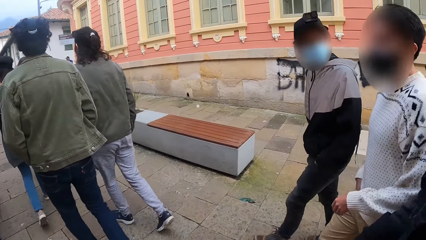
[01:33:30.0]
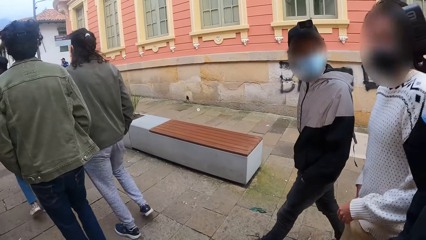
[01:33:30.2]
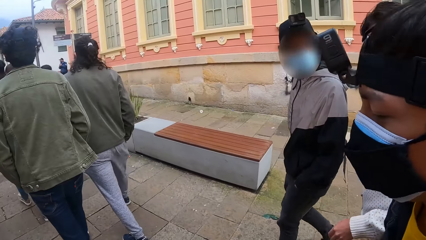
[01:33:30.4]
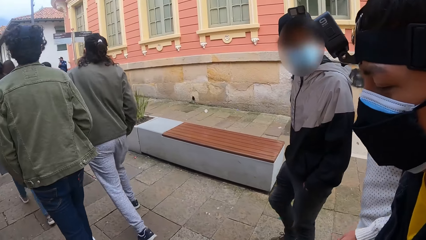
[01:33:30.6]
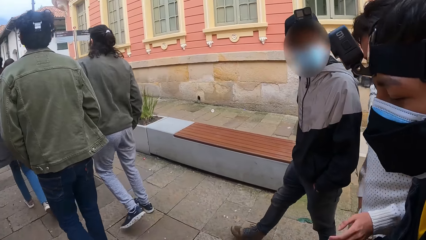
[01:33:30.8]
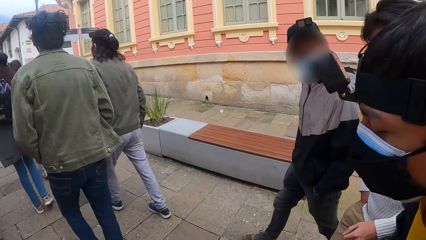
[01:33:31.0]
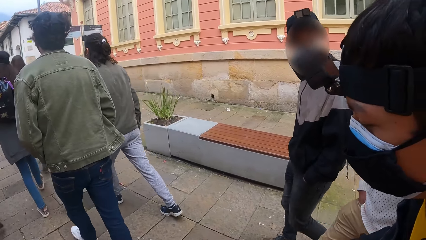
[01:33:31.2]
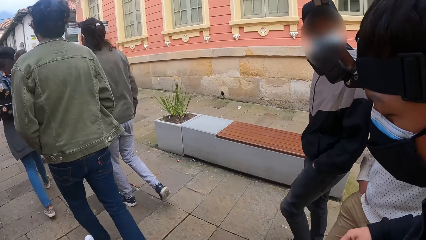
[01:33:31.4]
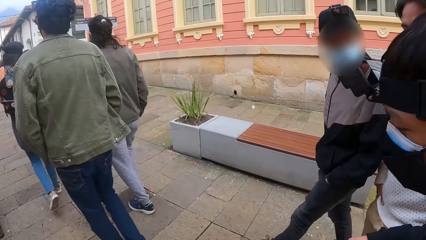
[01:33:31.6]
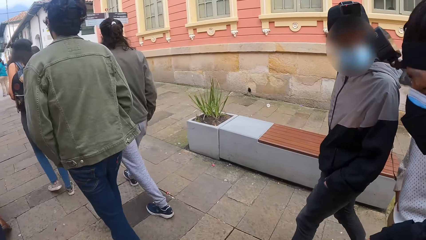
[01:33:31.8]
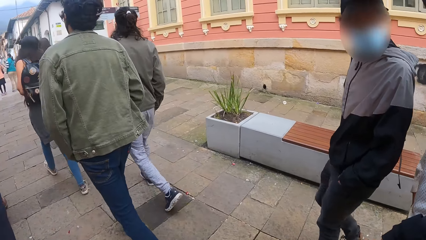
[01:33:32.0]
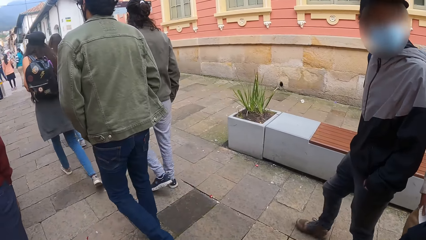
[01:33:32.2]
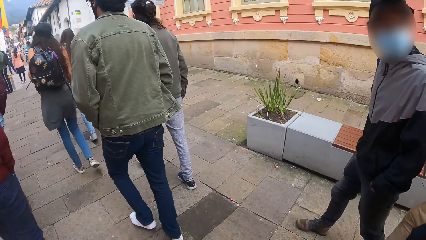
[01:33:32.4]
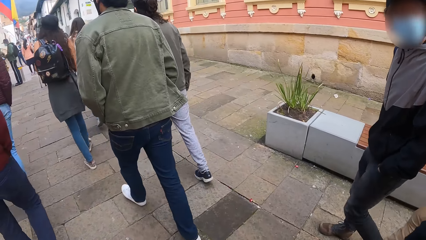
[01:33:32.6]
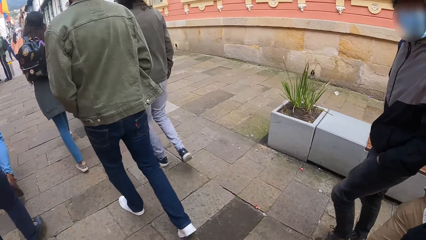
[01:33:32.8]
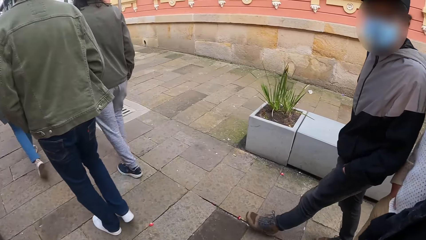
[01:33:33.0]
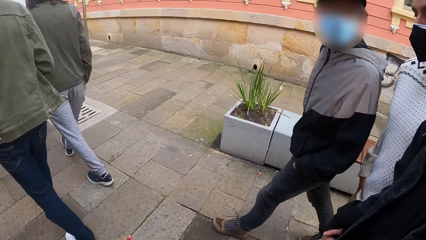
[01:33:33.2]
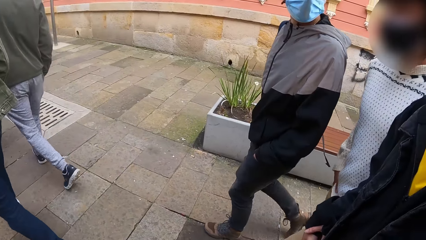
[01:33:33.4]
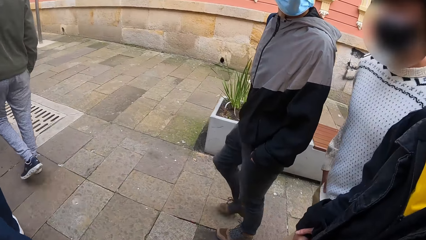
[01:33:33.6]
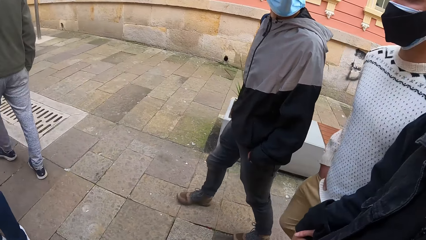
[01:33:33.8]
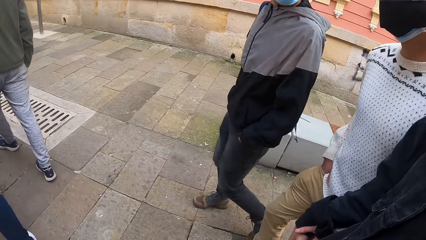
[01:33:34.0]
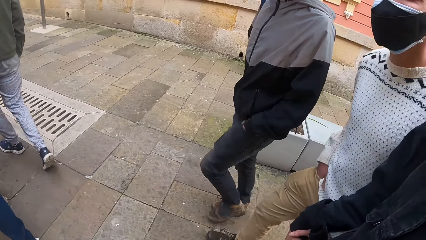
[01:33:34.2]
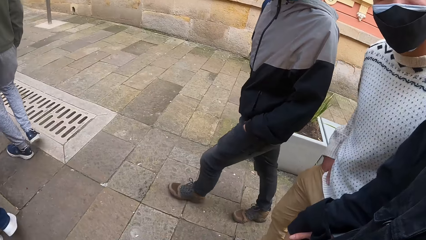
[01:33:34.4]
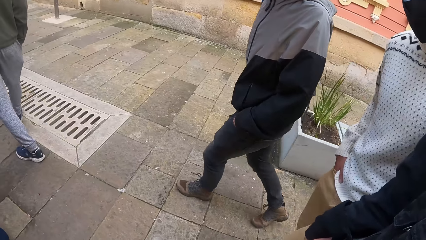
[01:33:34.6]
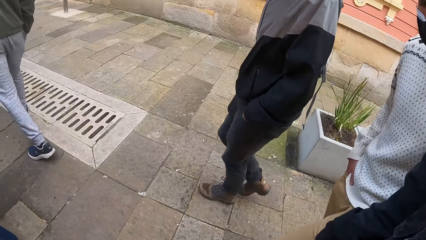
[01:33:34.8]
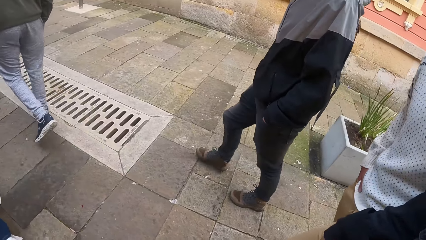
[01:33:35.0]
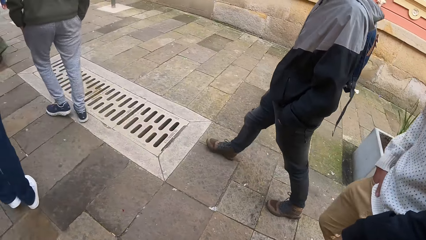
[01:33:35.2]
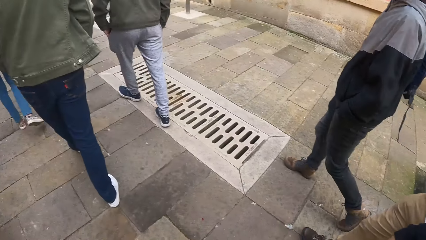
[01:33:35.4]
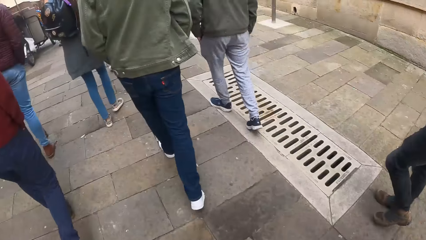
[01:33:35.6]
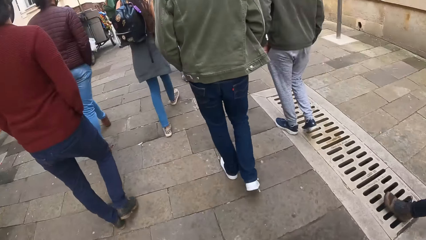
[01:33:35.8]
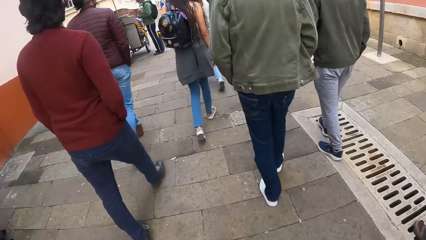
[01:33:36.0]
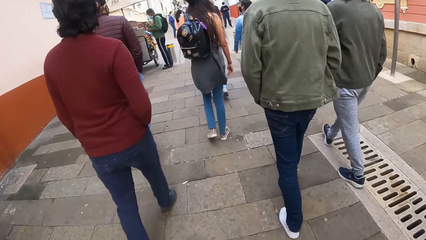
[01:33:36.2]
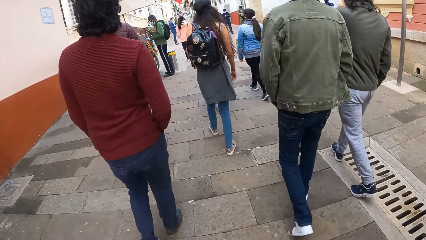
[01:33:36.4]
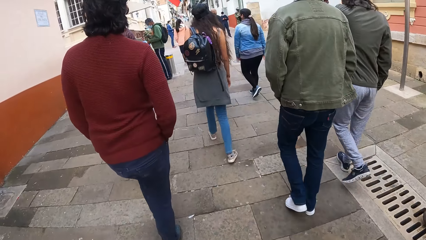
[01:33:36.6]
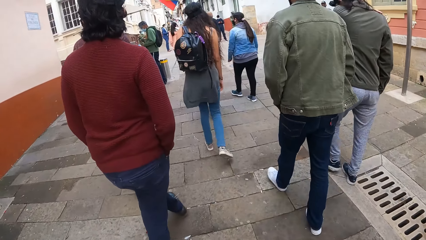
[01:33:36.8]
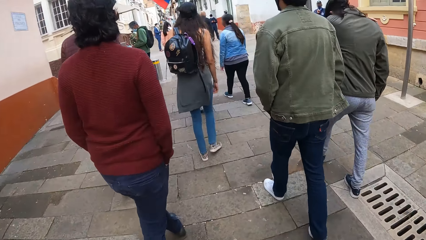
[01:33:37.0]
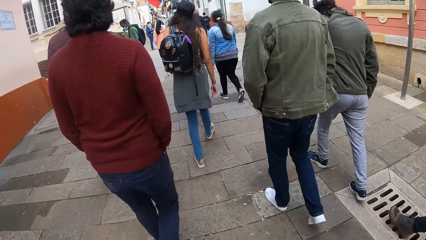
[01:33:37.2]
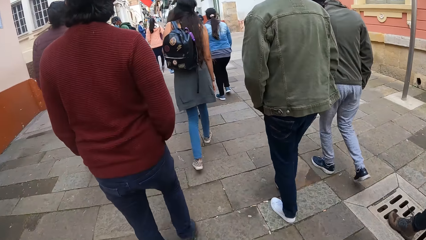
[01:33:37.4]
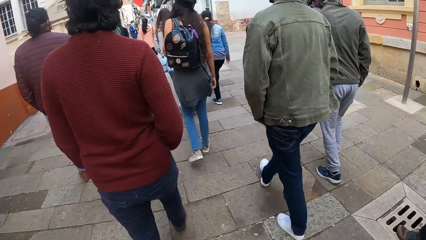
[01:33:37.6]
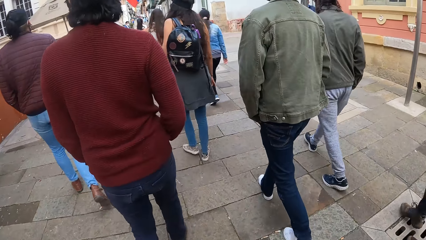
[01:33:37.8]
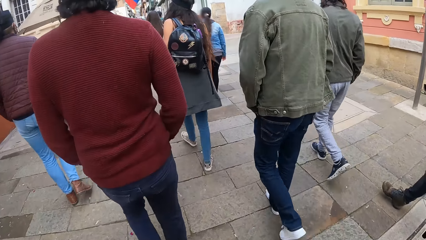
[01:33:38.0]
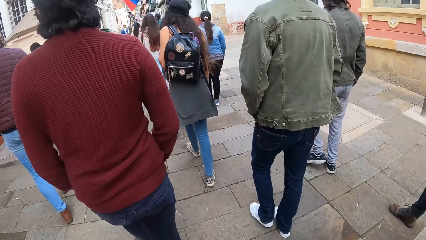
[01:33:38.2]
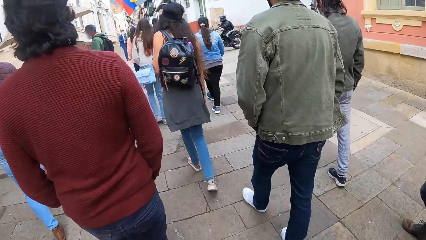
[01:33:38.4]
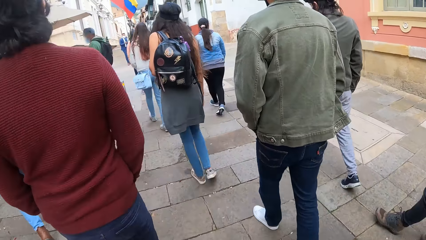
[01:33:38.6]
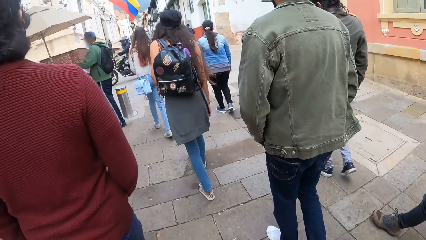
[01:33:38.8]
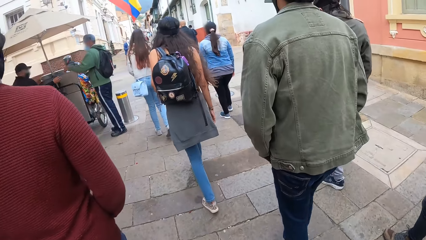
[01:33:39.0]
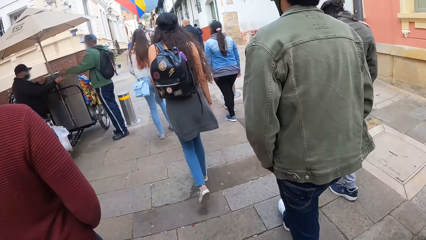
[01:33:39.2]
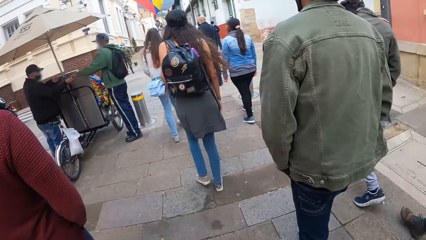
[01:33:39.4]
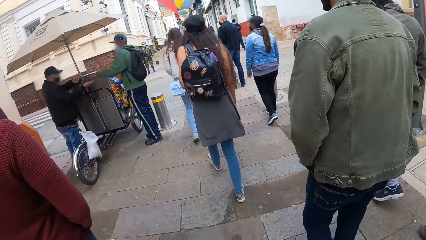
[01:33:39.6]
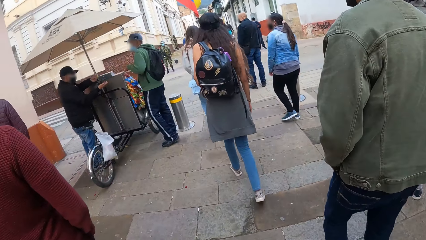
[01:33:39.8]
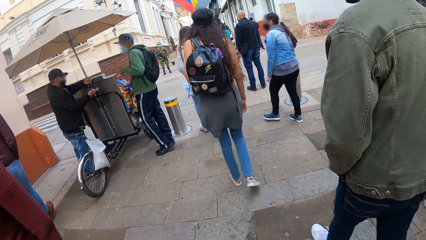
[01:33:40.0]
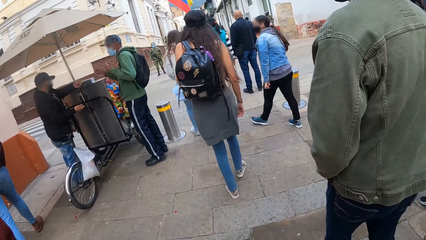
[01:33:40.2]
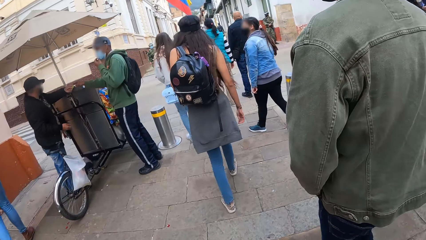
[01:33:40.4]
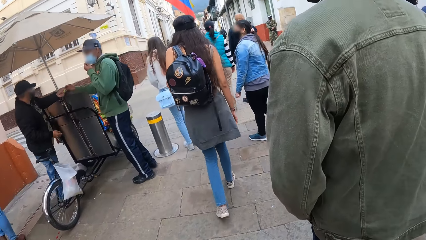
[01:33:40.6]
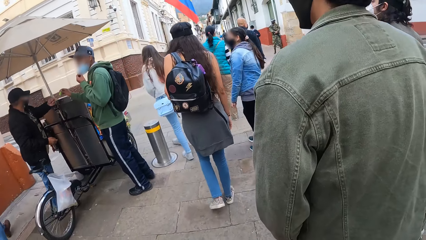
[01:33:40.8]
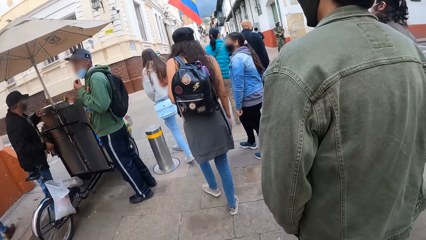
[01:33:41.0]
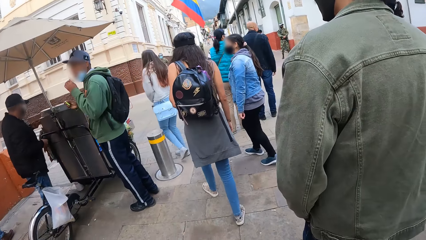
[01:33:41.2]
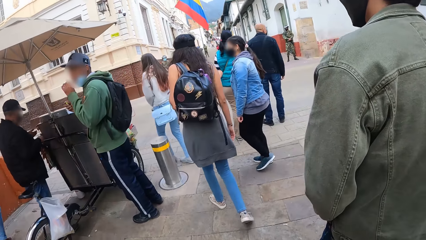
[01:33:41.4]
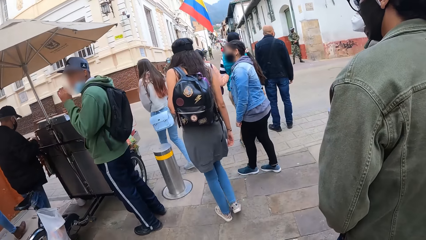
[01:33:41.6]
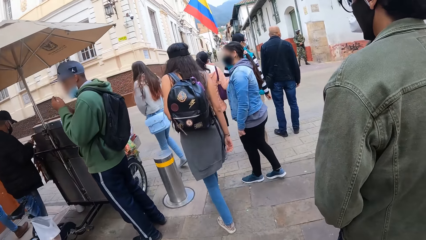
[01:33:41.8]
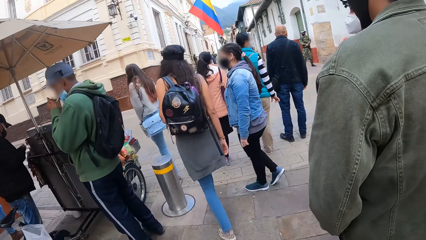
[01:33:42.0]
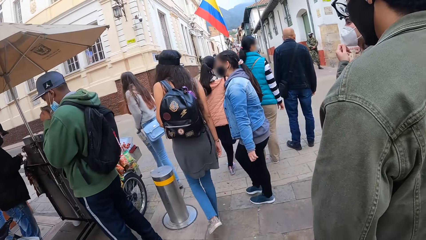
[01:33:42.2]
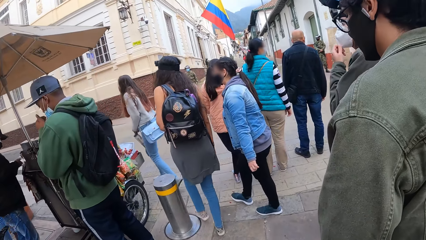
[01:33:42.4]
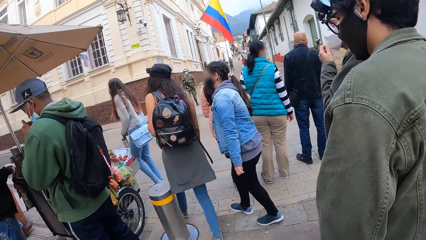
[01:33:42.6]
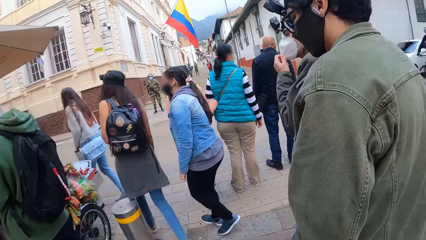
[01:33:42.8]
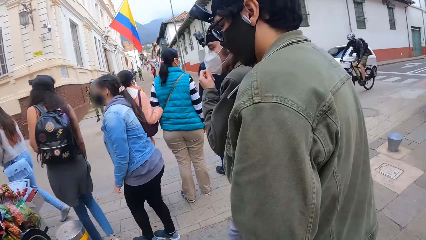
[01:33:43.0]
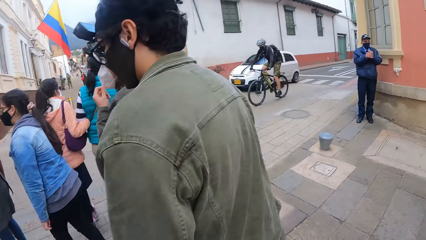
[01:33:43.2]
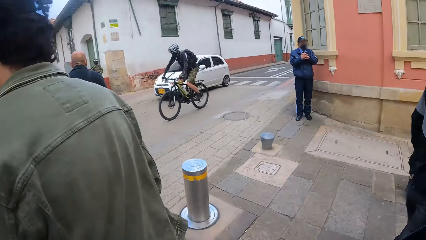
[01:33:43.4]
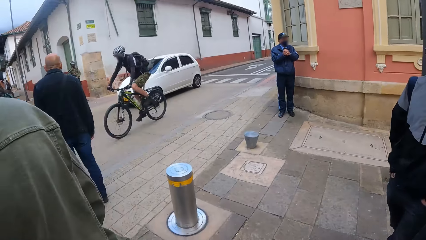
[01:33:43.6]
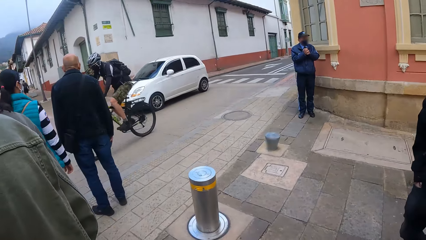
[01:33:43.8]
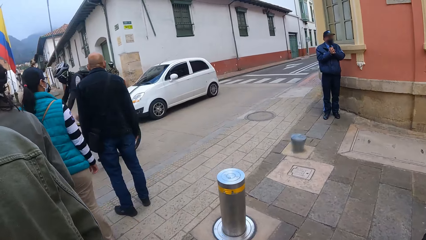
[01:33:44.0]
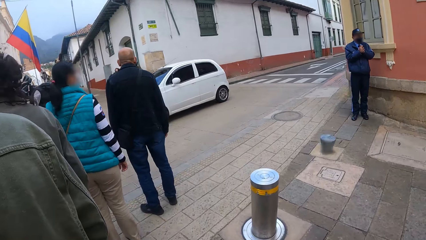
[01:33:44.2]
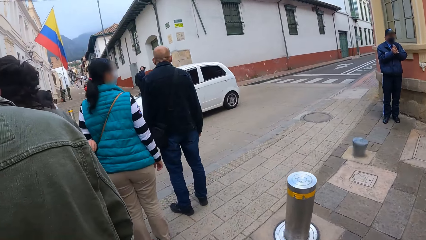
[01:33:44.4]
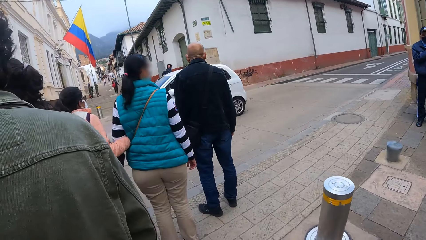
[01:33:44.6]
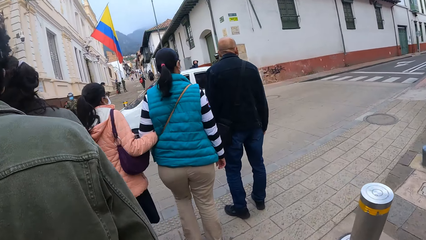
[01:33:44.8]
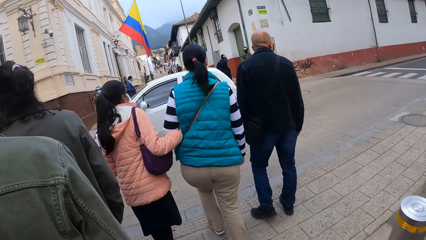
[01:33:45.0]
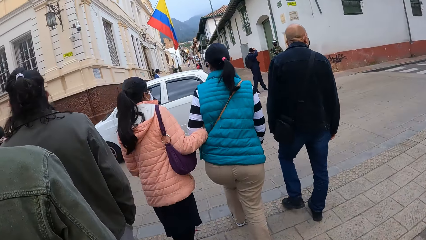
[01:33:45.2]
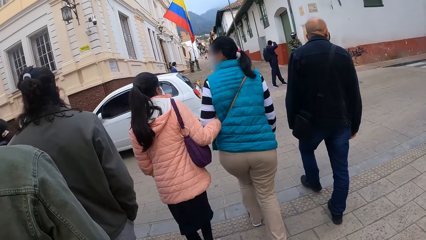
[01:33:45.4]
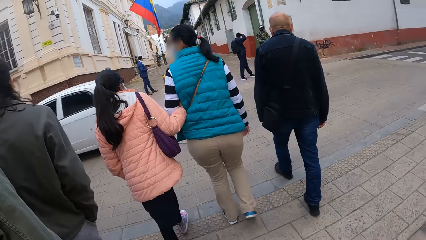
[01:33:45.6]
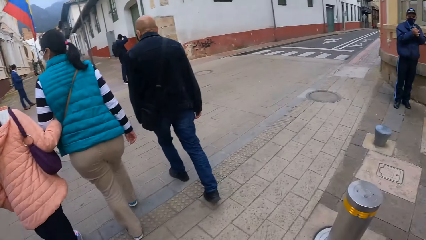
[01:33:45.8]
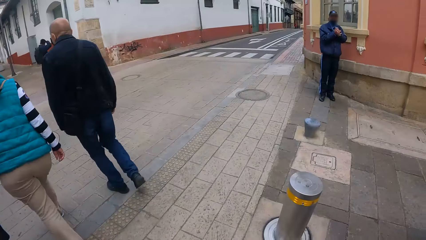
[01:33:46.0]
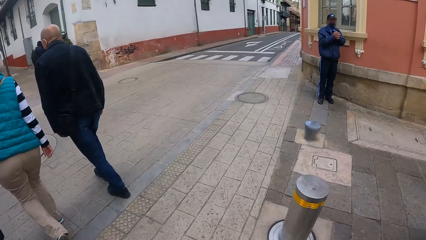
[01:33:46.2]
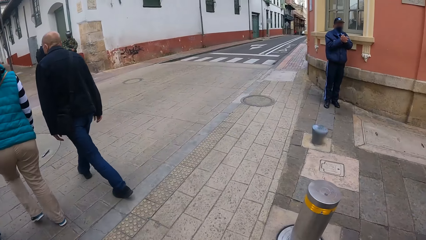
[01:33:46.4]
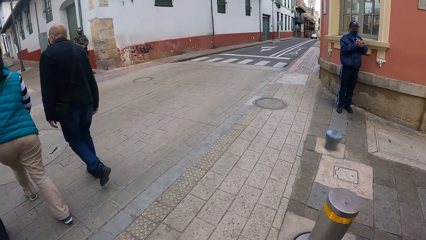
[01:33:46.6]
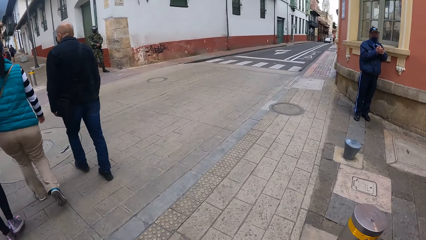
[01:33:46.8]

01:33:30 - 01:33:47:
The camera wearer looks at a person. They look straight ahead. The camera wearer and the group of people turn to the left on a sidewalk.
